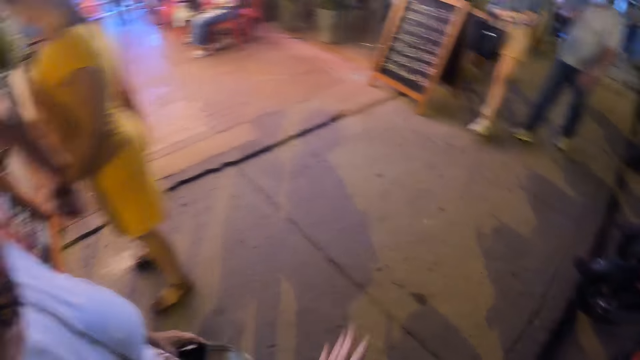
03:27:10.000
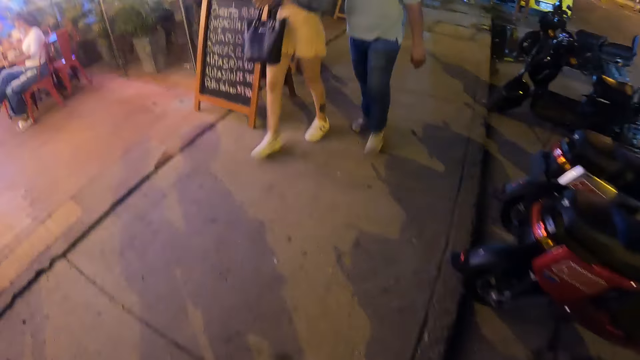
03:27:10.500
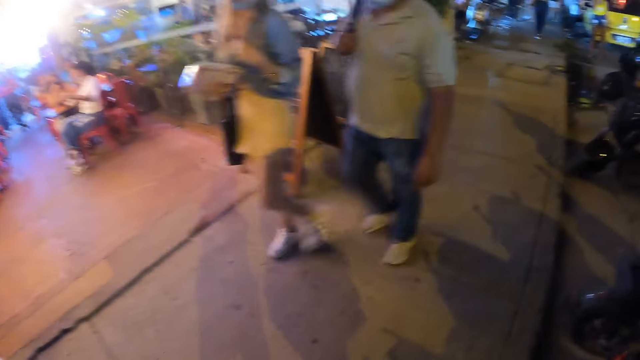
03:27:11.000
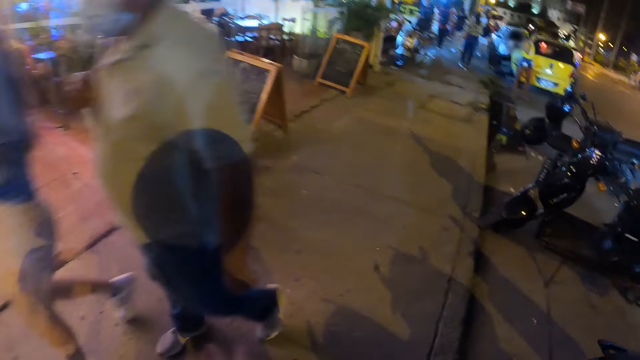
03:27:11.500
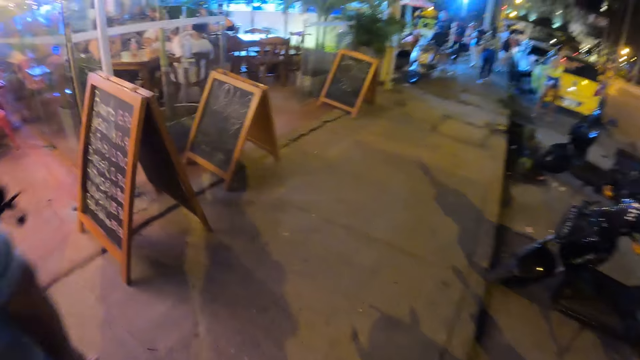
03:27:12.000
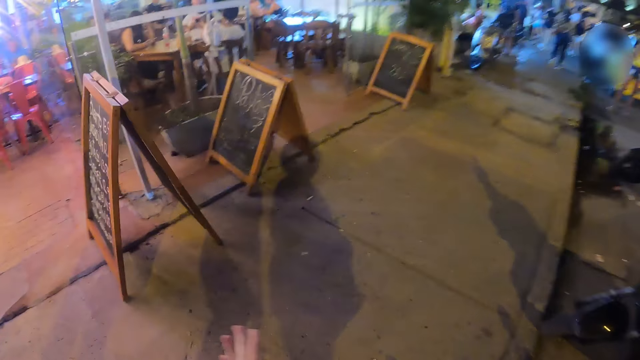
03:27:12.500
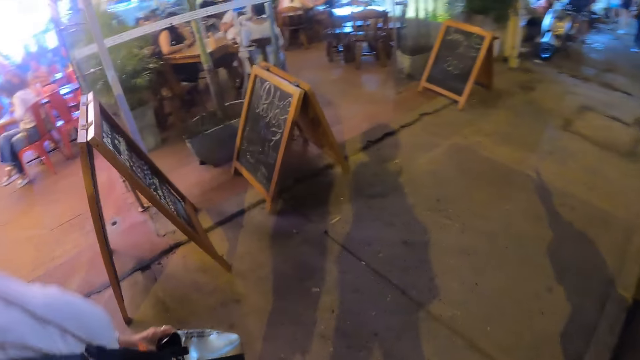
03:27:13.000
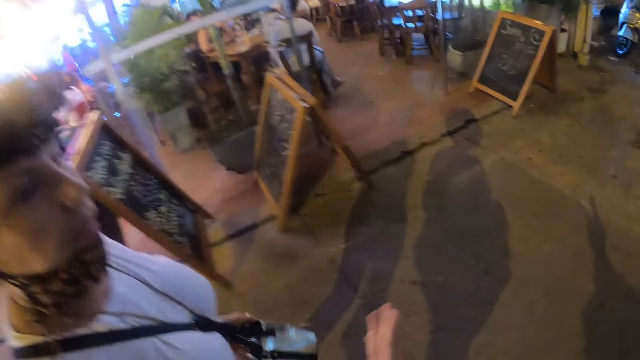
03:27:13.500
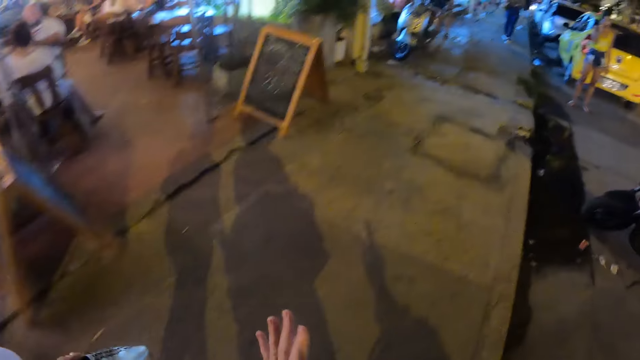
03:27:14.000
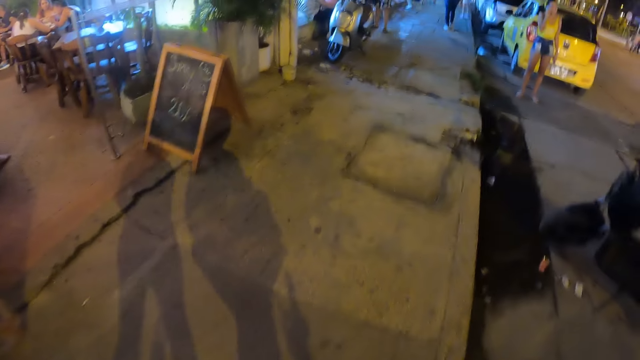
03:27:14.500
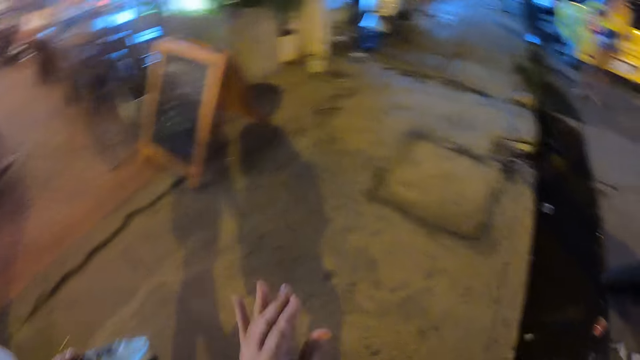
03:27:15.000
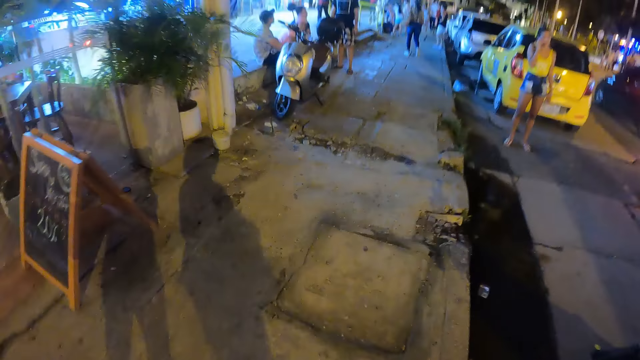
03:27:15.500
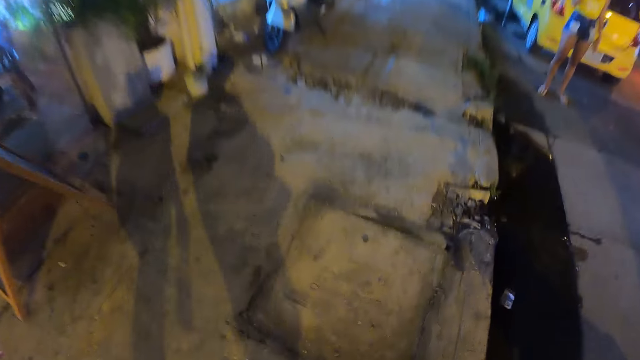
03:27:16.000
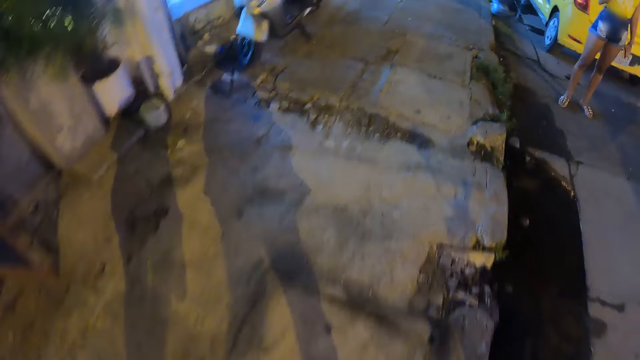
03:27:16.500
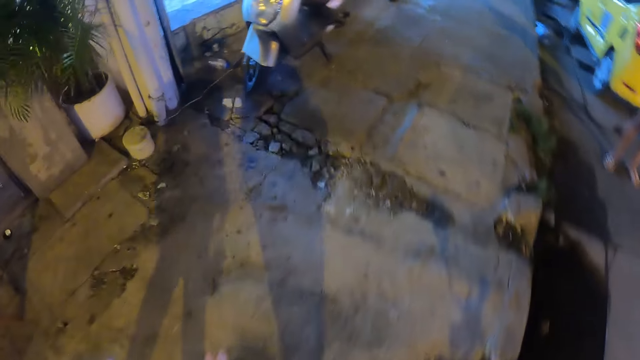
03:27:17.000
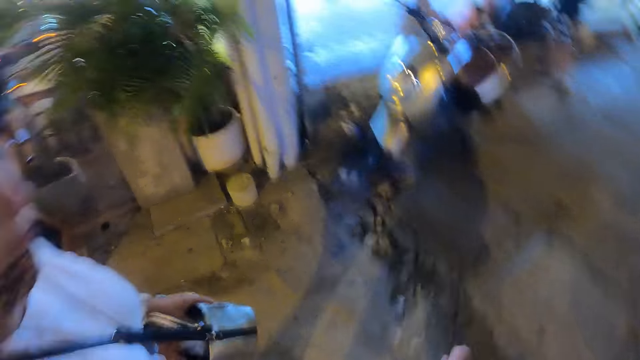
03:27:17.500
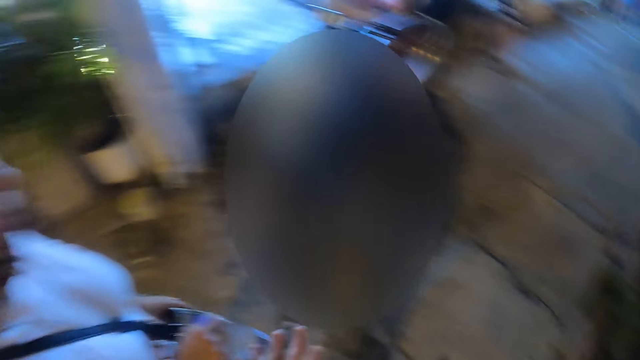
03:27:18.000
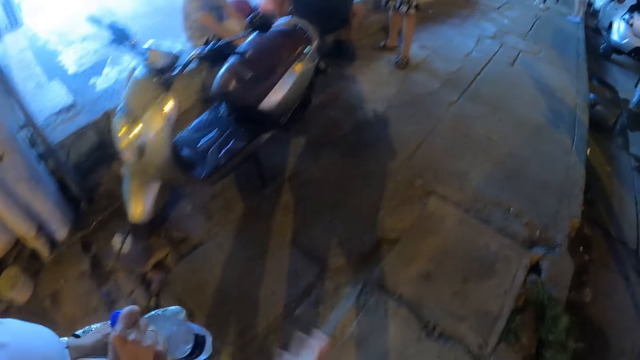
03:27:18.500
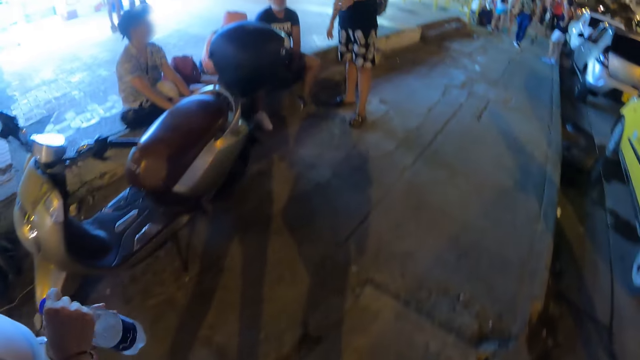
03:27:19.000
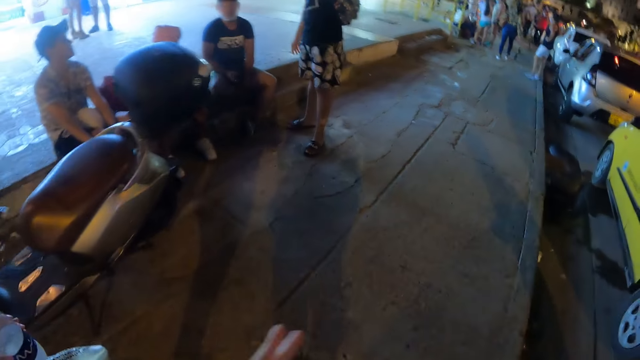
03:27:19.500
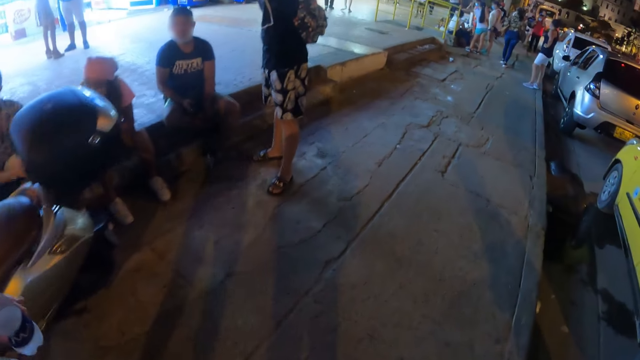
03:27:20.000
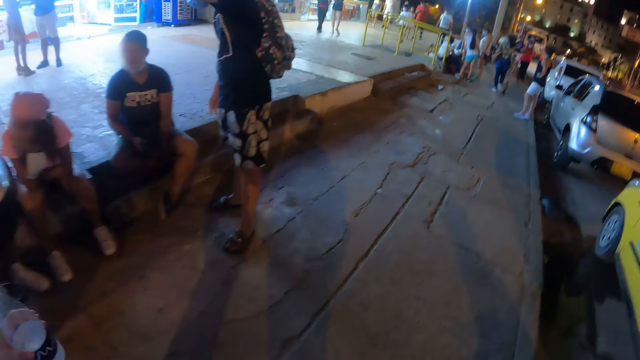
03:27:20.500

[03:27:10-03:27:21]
The camera wearer walks around the area. A woman walks around the area and moves the right hand. The camera wearer does a hand gesture and walks around the area. The woman walks around the area. The camera wearer looks around.

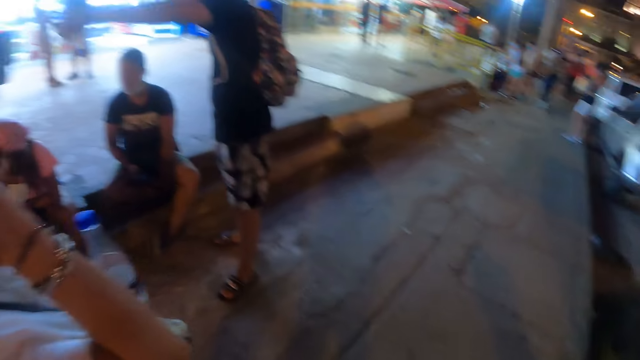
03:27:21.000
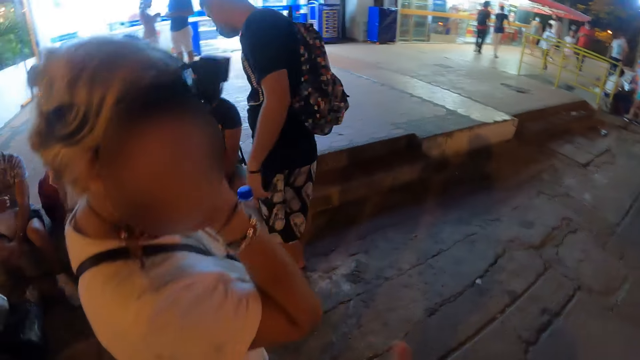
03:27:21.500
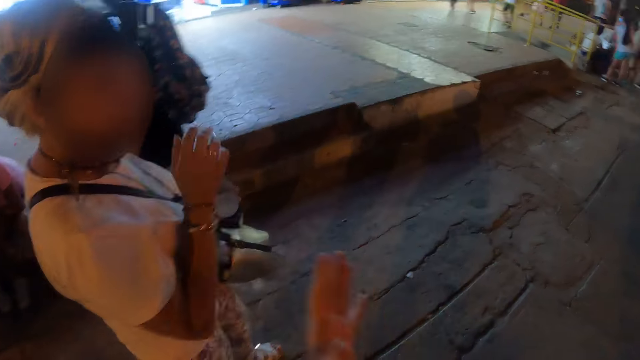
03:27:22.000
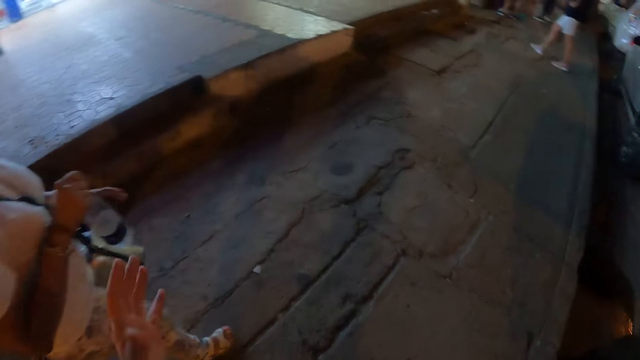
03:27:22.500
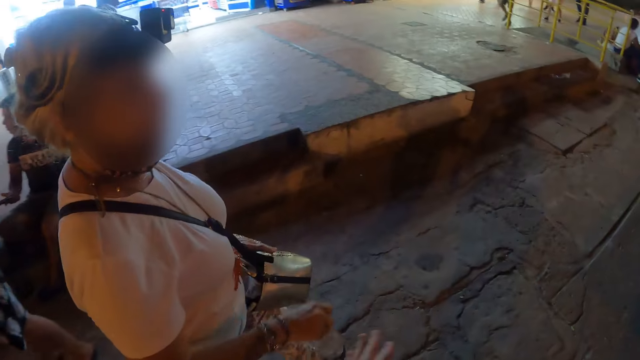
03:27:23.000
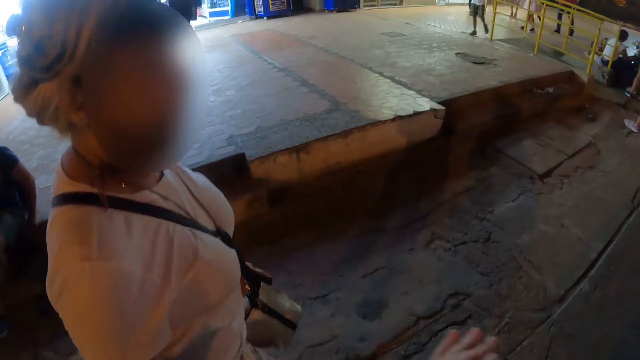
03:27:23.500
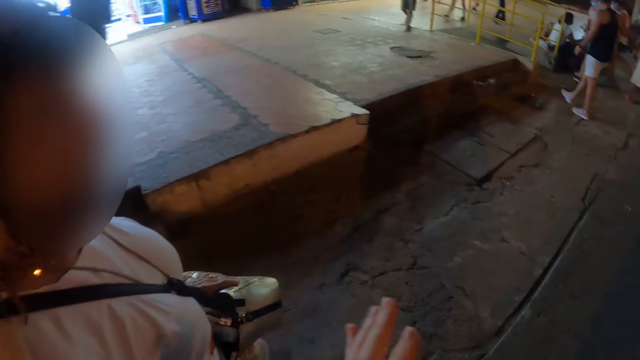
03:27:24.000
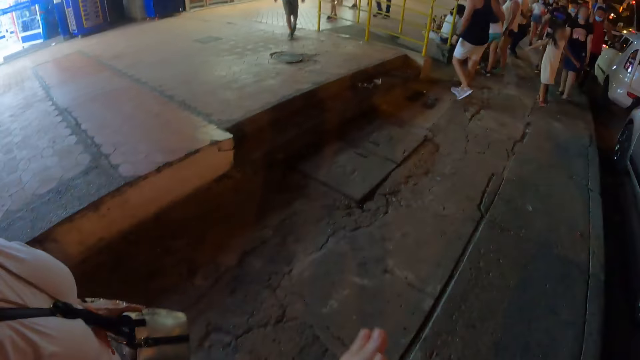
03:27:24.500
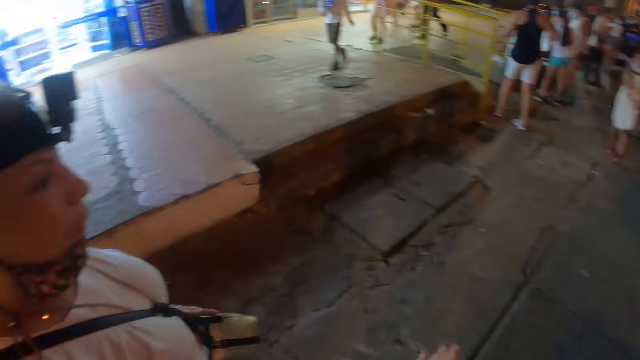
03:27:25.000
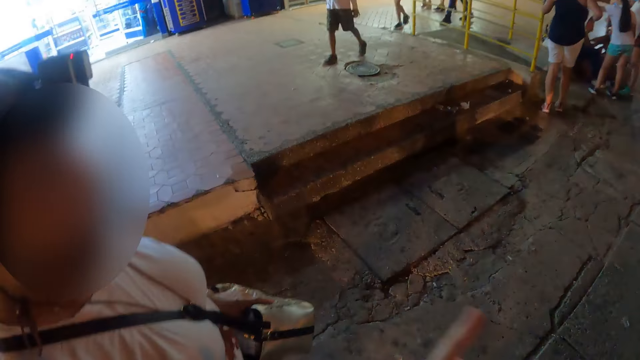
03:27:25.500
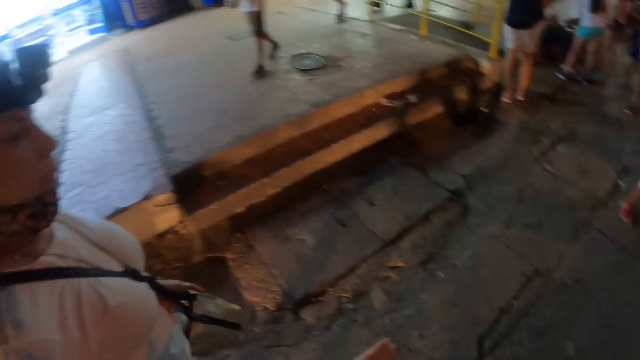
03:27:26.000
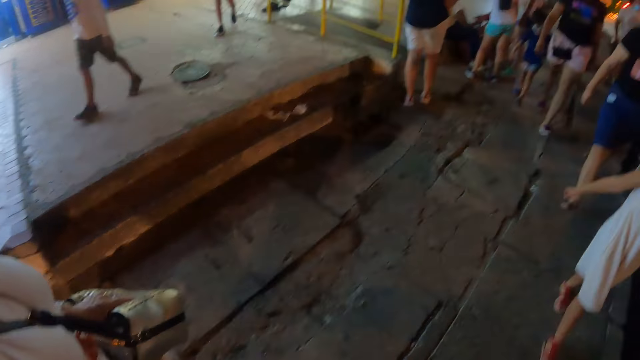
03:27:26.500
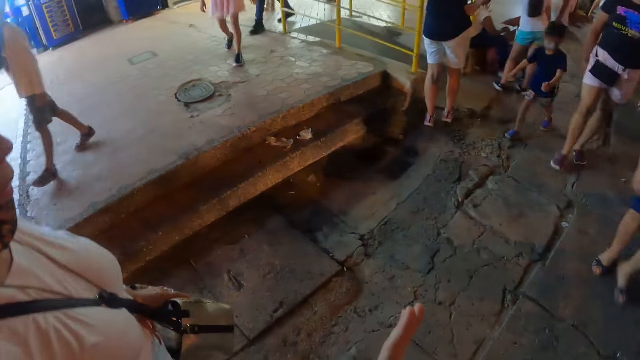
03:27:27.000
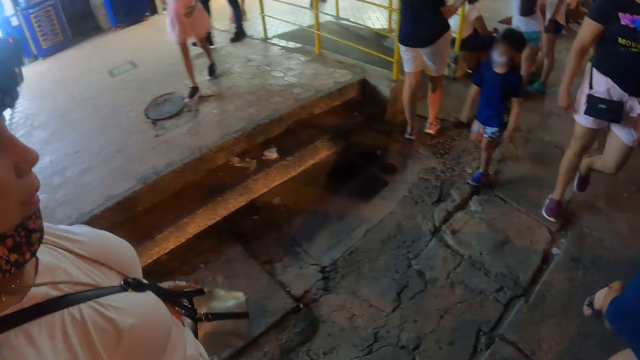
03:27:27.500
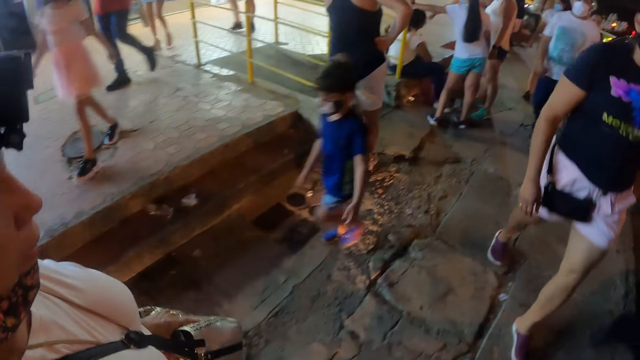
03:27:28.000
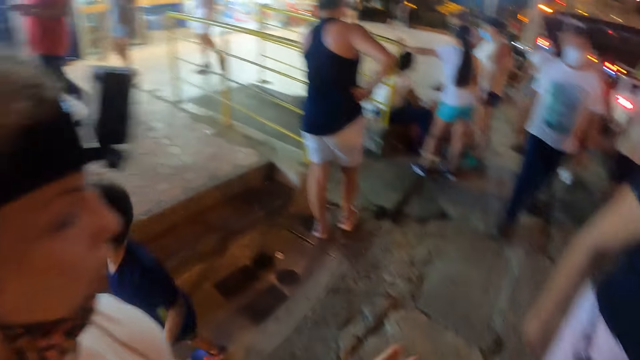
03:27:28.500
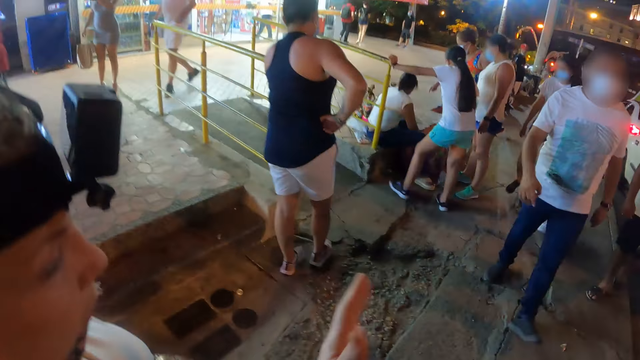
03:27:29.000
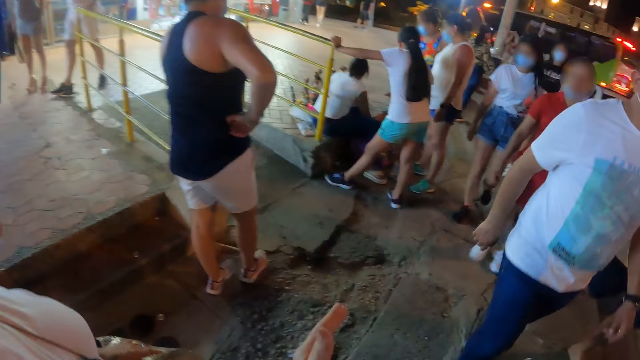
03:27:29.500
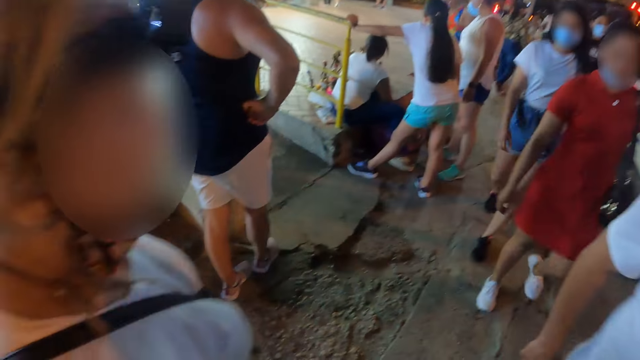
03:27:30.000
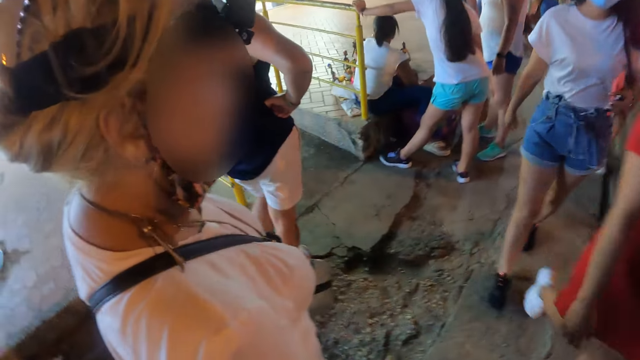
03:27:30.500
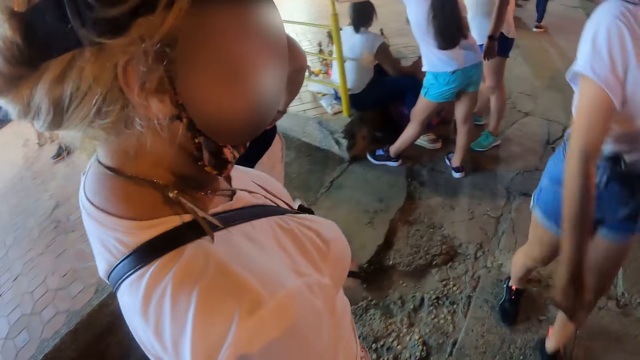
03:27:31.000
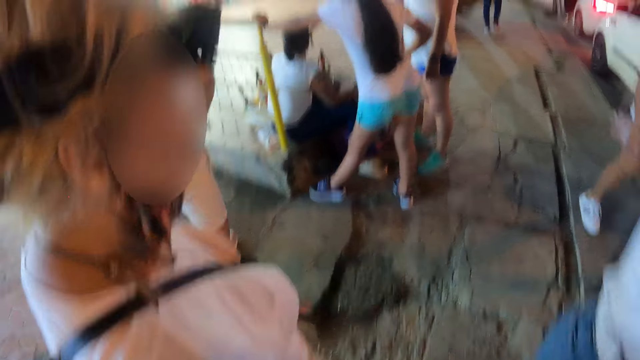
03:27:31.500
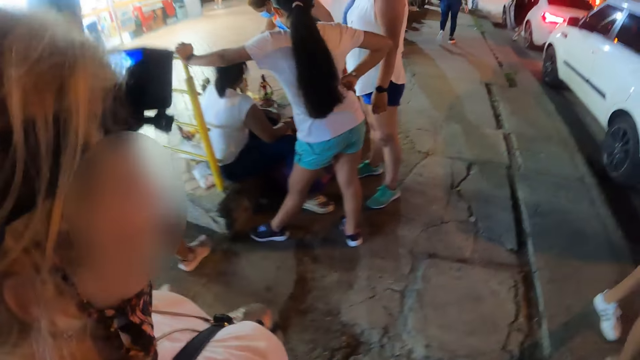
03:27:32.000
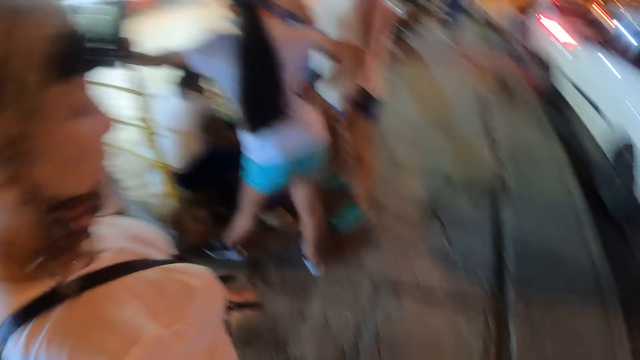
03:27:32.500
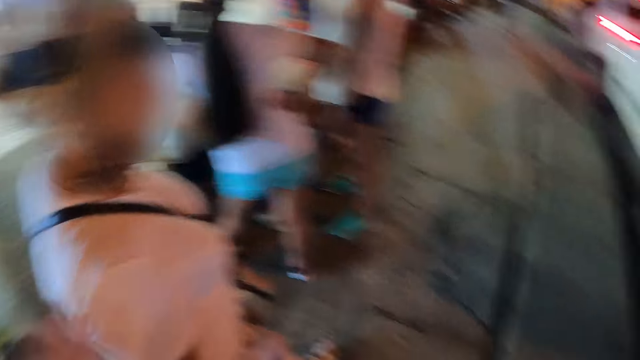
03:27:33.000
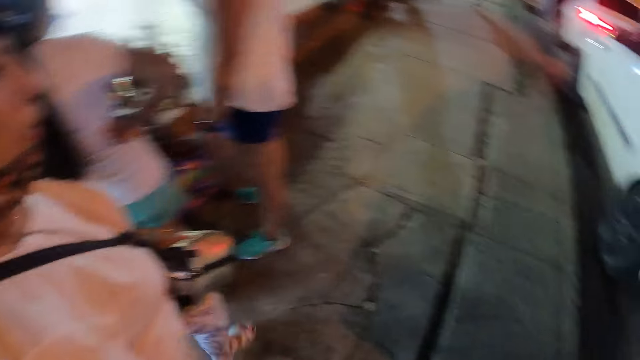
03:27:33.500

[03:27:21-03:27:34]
The camera wearer talks to a person. They walk.
